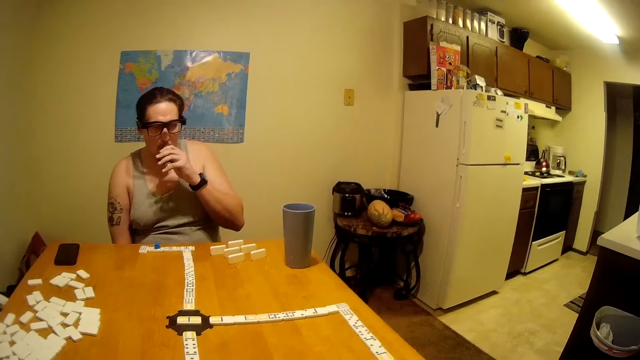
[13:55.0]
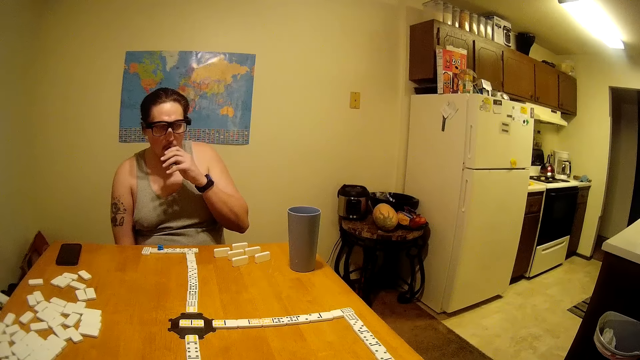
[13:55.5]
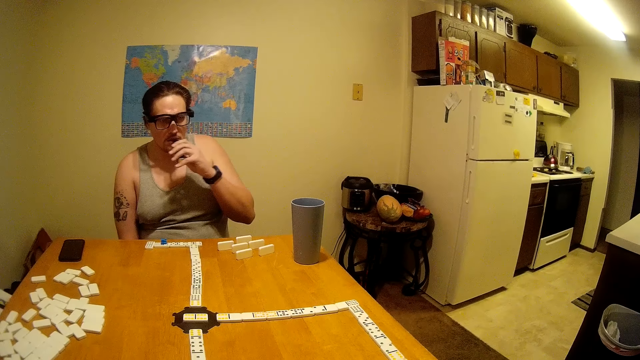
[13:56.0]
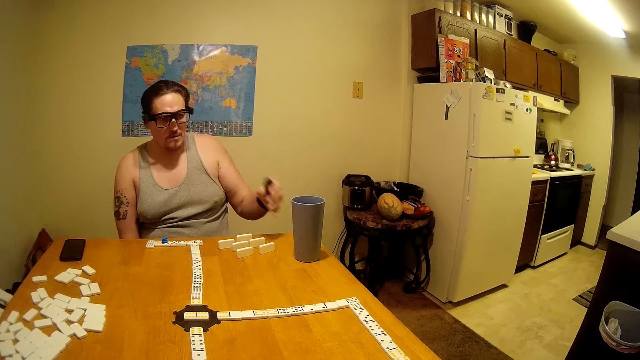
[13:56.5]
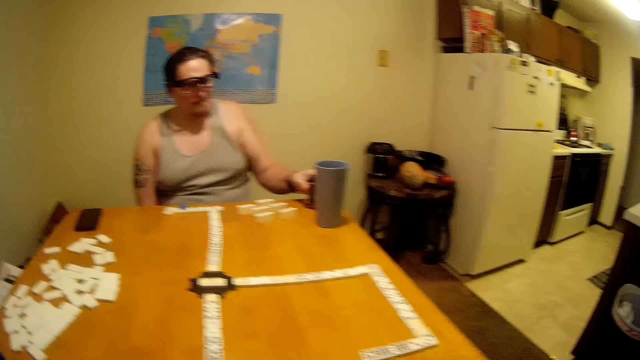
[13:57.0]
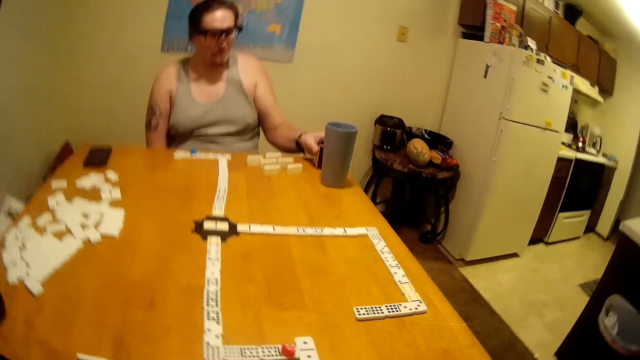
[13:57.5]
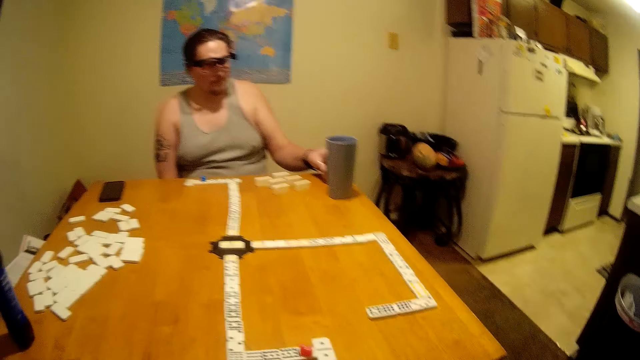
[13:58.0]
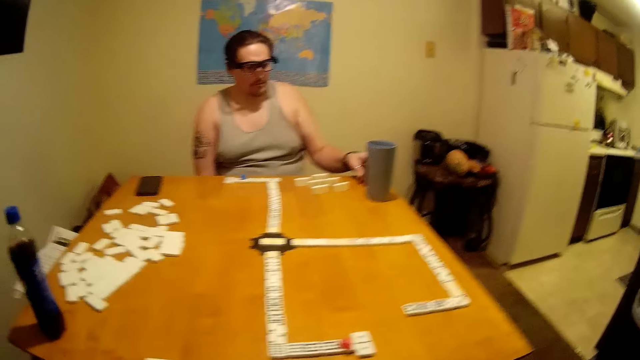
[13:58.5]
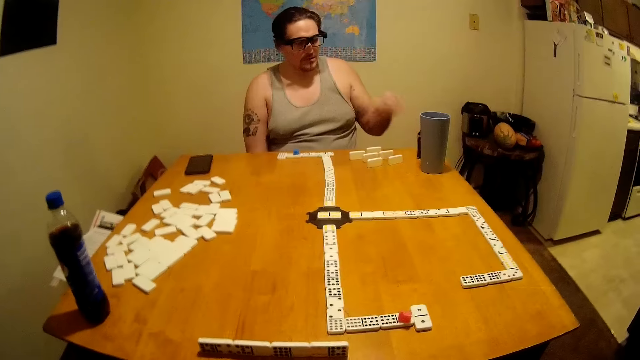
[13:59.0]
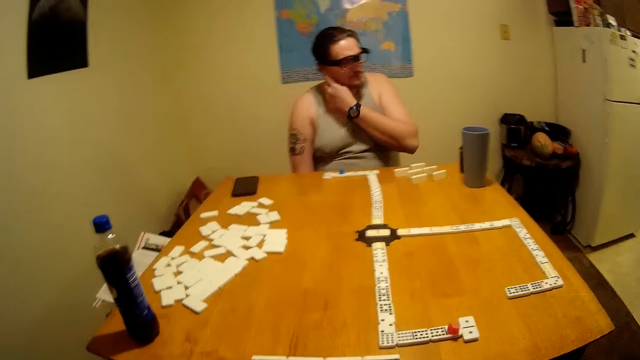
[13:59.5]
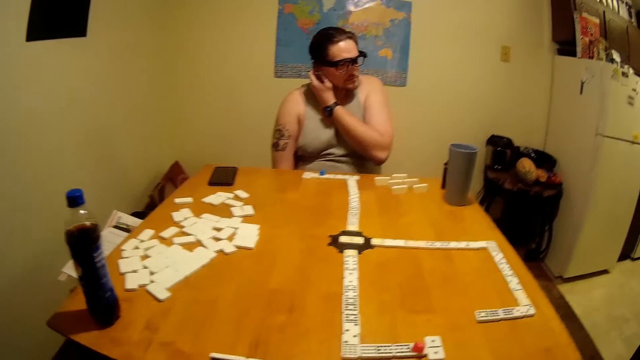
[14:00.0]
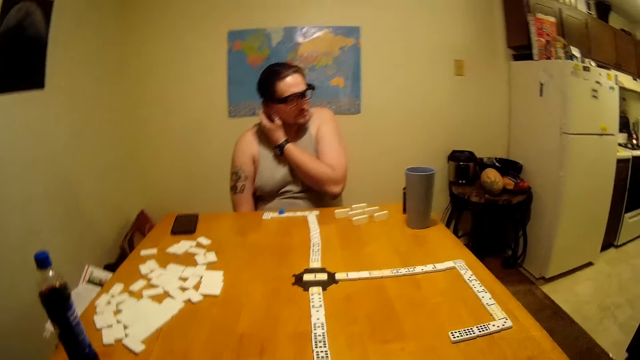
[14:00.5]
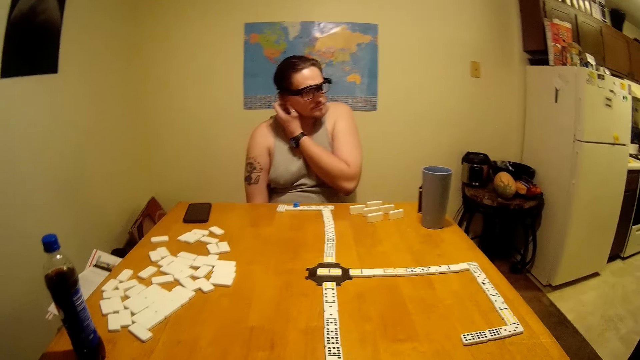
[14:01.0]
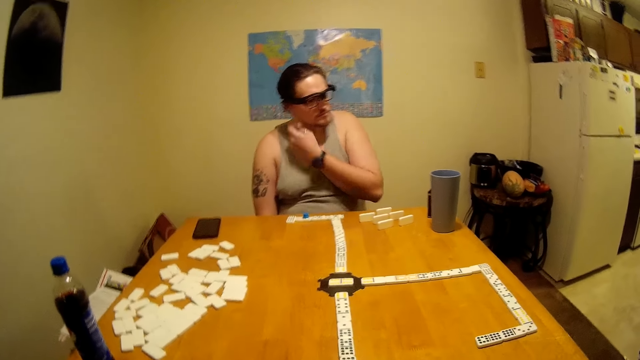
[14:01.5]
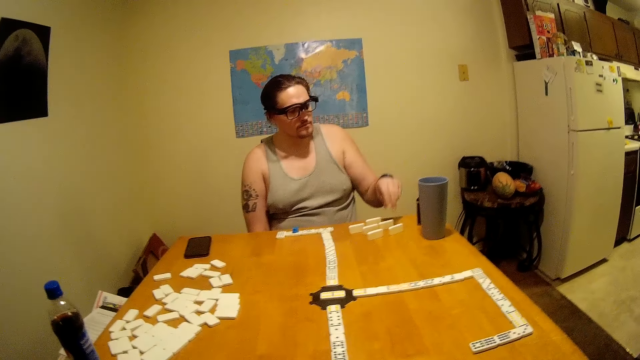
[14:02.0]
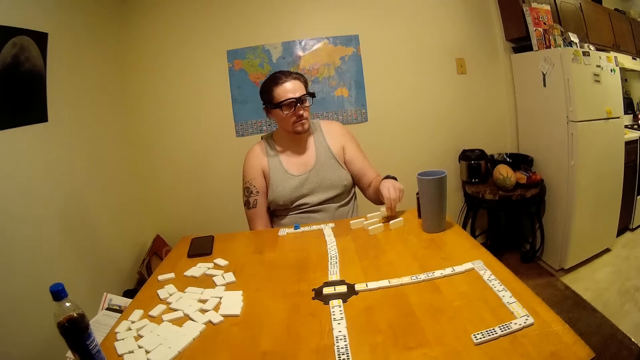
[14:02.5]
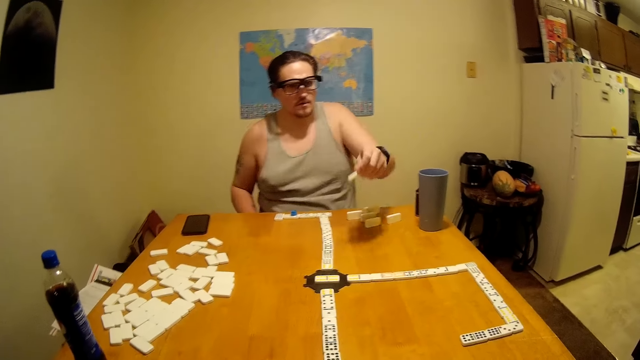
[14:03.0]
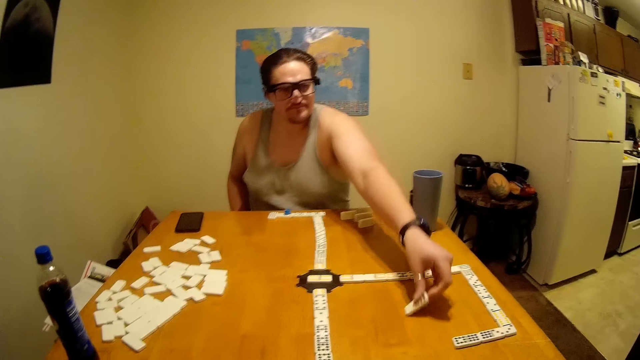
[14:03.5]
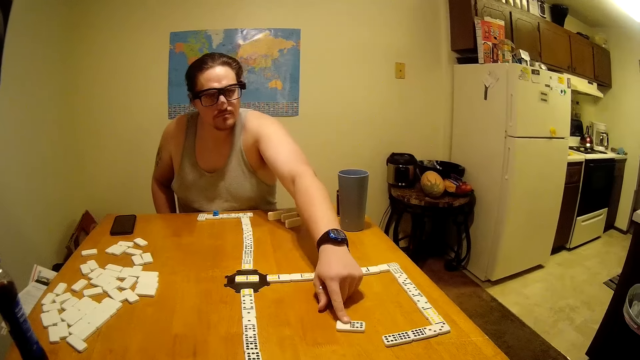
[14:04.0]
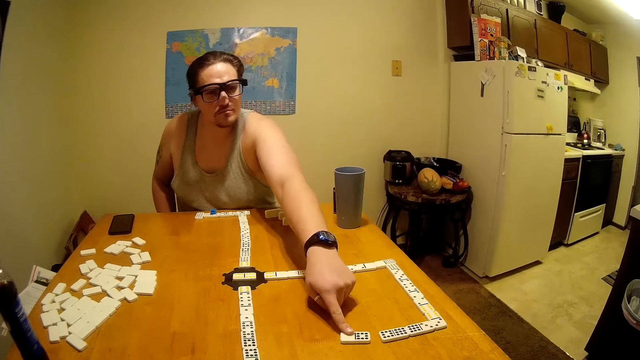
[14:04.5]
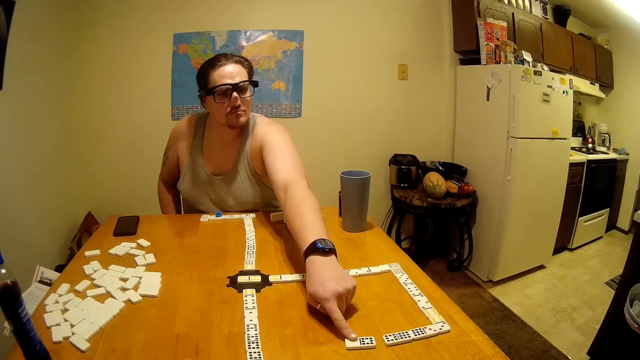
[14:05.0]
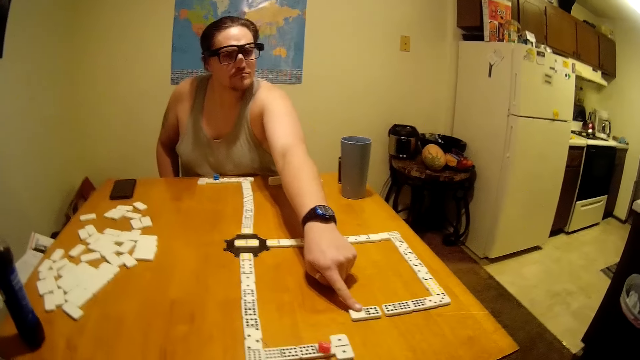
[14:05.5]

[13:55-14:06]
The man puts something on the table. The man is smoking from a vape. The man scratches his neck or ears, lowers his hand, and picks up a domino. The man places a dice in front of the camera wearer.

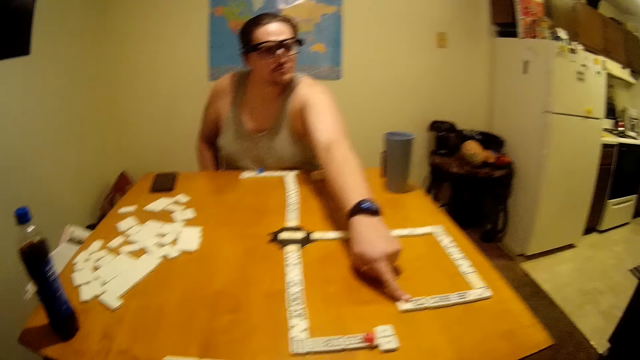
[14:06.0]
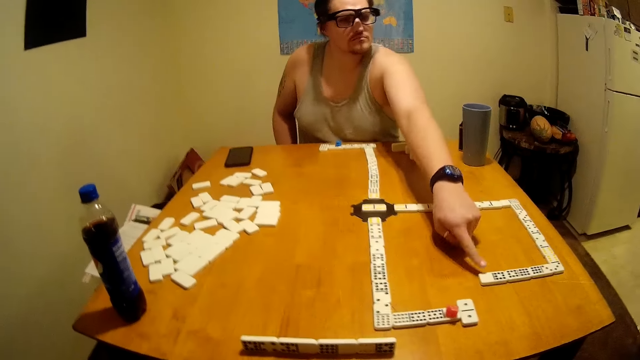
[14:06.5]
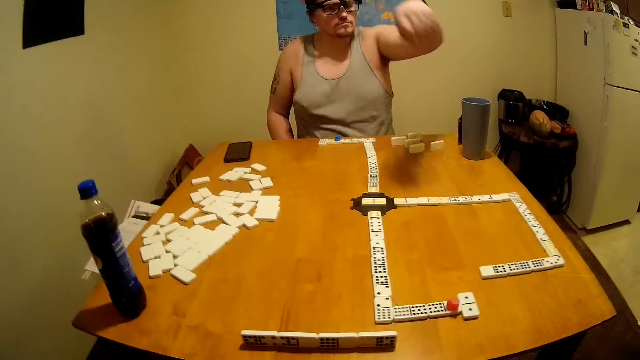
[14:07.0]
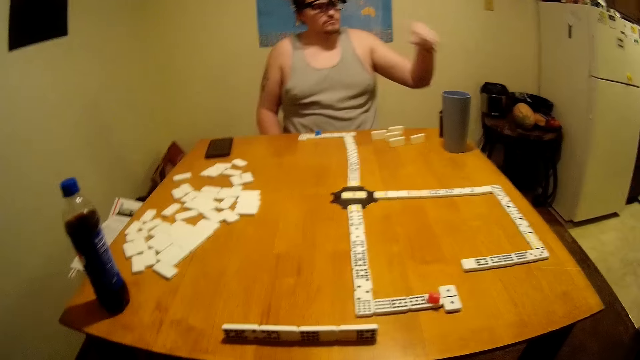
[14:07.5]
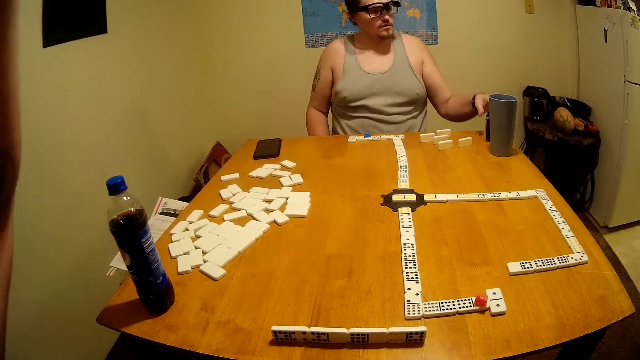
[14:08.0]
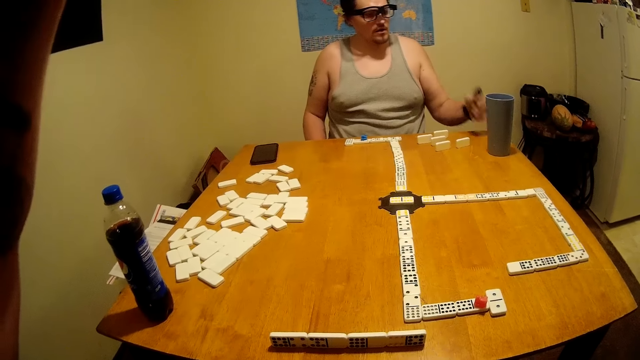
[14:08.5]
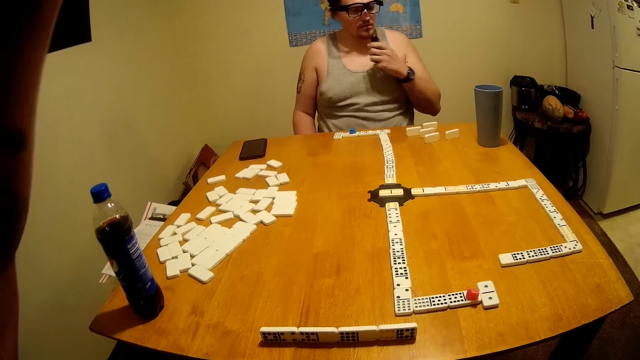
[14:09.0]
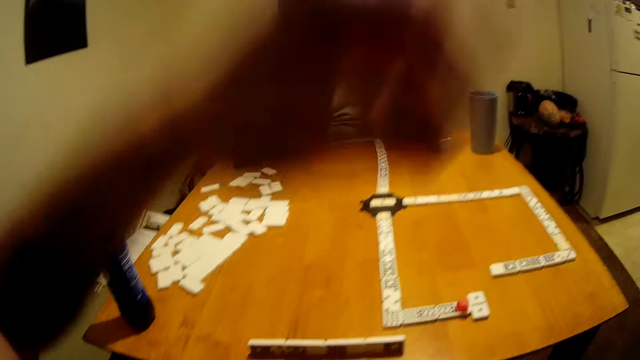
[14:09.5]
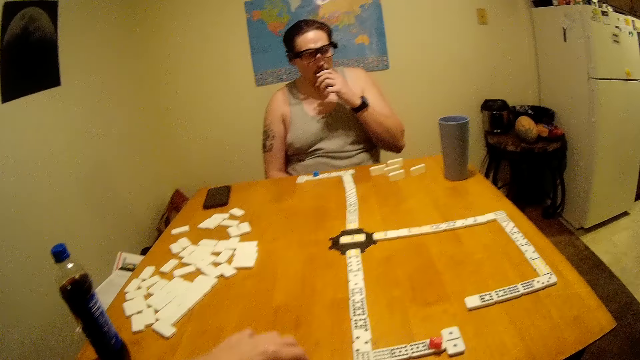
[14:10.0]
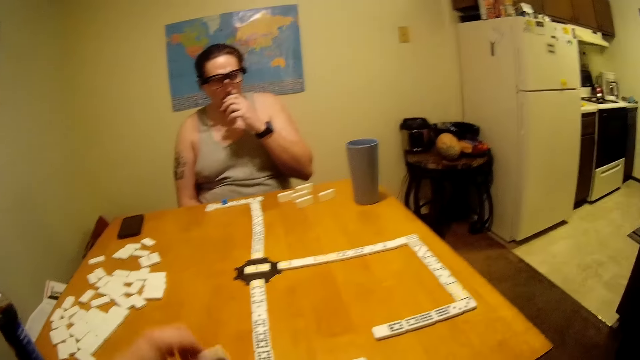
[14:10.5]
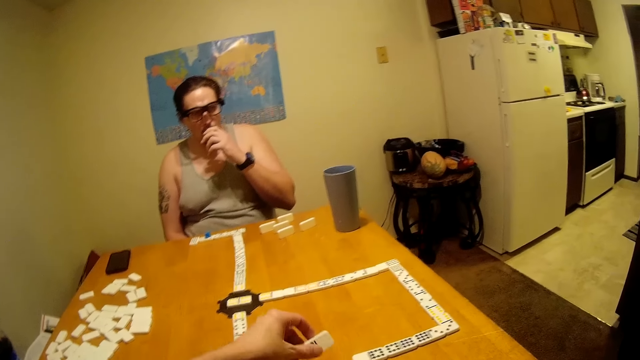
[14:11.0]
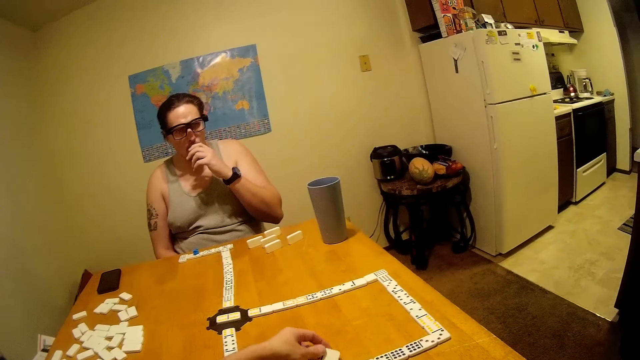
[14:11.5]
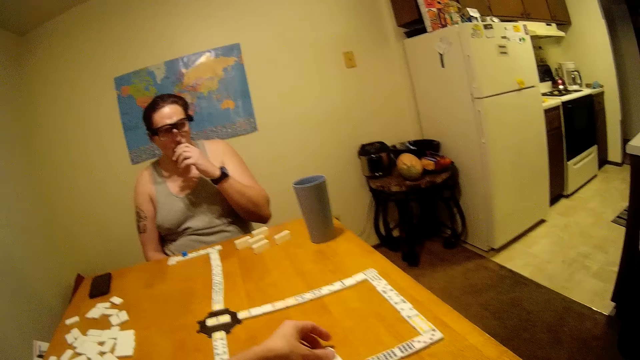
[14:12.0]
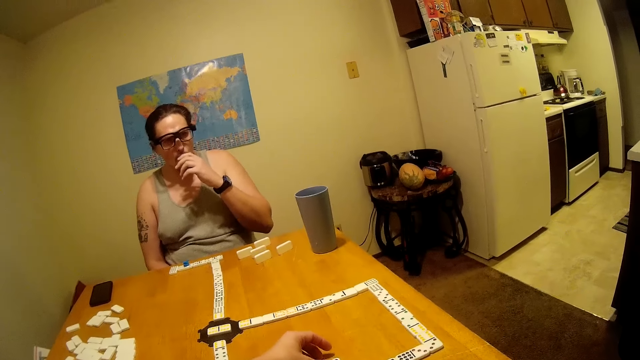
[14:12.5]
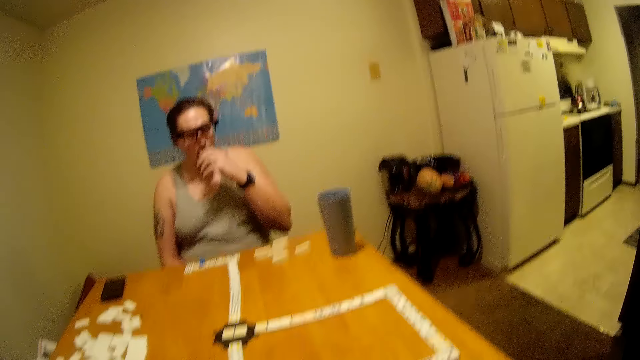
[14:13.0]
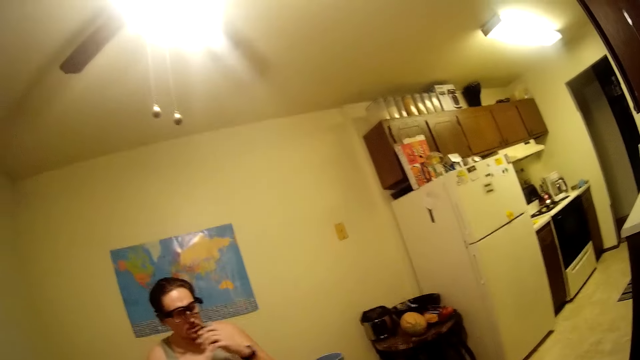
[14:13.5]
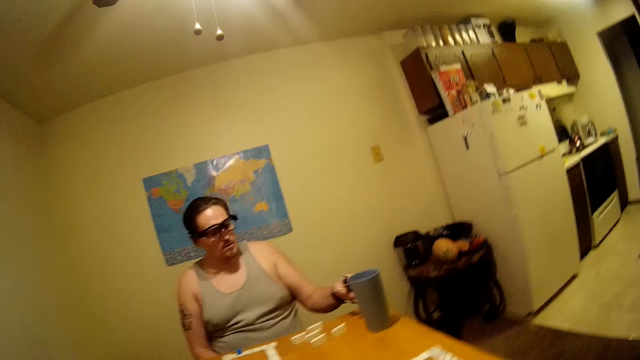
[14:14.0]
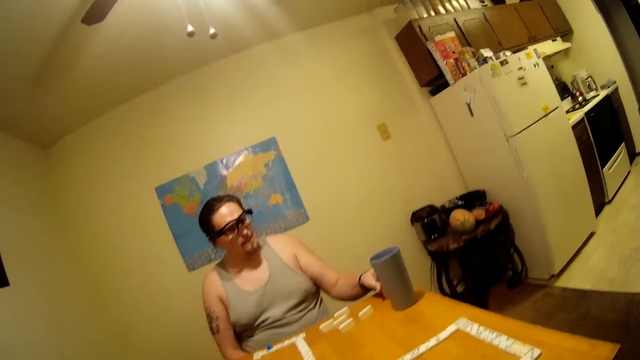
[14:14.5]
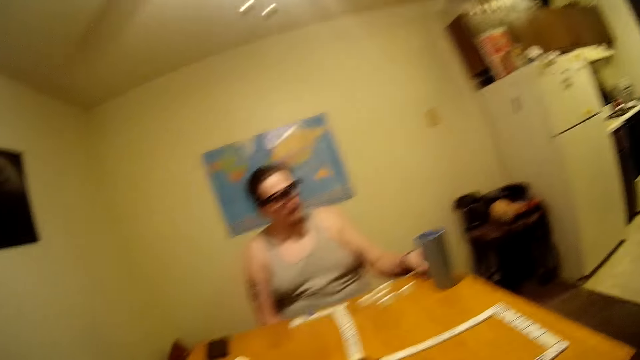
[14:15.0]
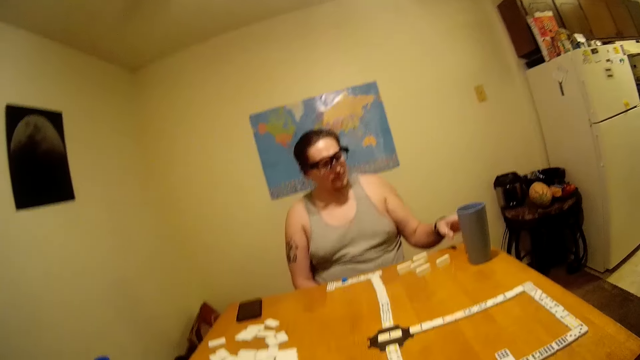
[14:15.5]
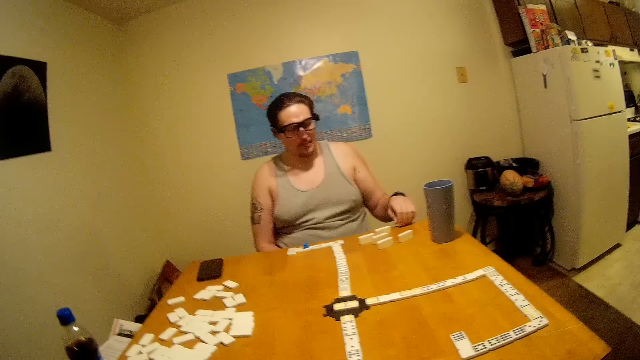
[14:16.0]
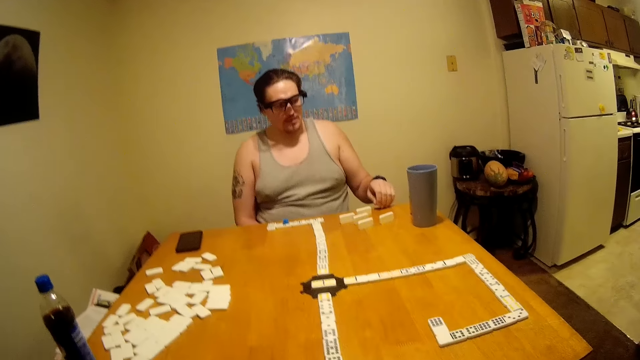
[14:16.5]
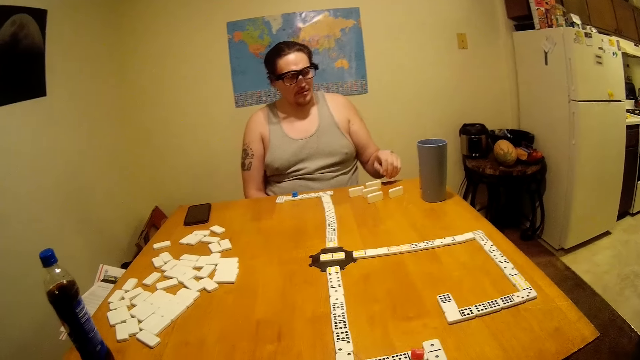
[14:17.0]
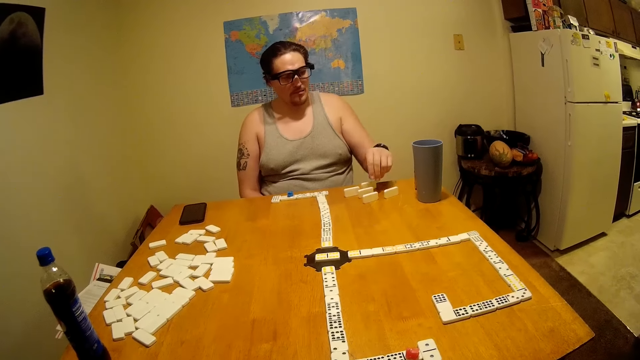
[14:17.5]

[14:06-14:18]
A man joins the domino. The man makes a sound. The man picks something. The camera wearer lowers the hand. They pick the domino and place a dice. The man sniffs something. The camera wearer joins the domino. The man puts something on the table.
